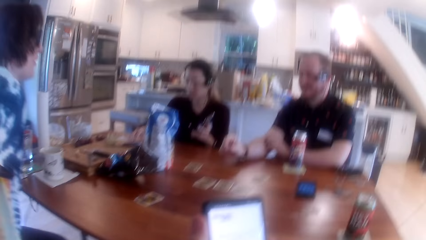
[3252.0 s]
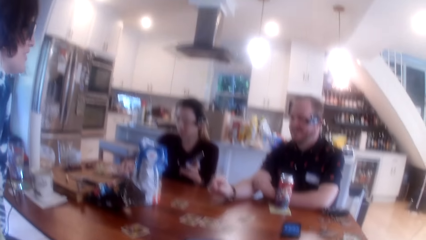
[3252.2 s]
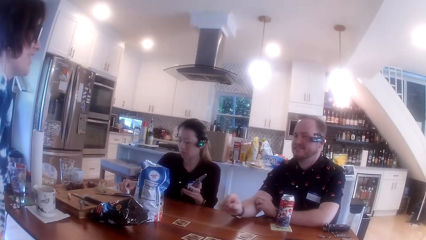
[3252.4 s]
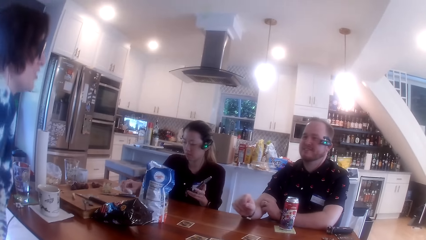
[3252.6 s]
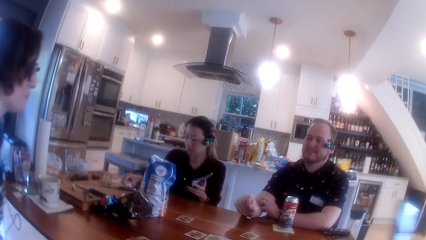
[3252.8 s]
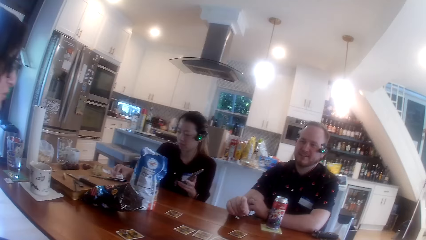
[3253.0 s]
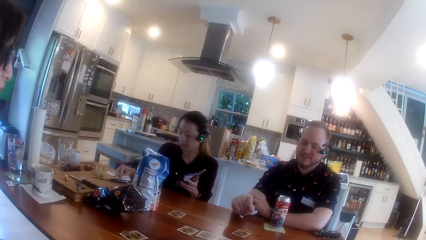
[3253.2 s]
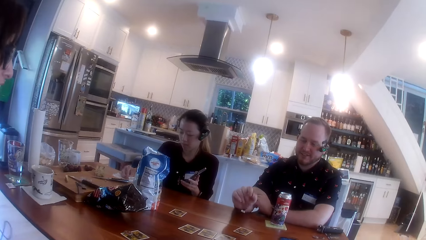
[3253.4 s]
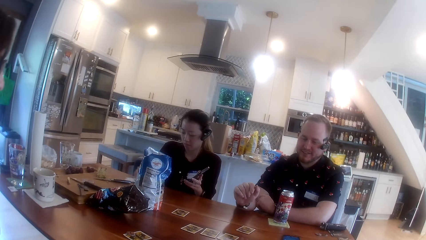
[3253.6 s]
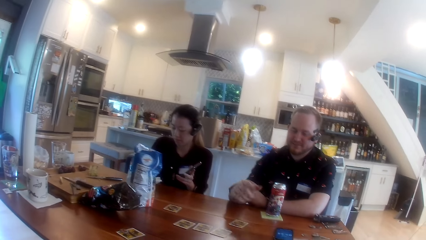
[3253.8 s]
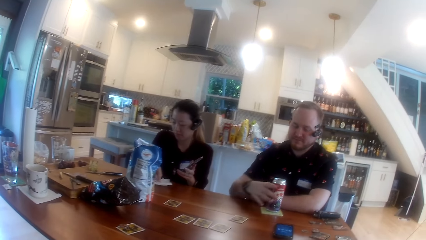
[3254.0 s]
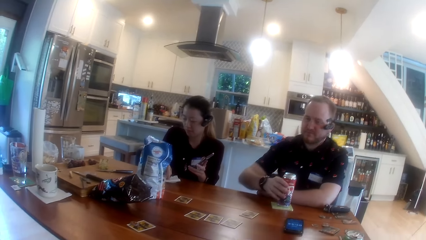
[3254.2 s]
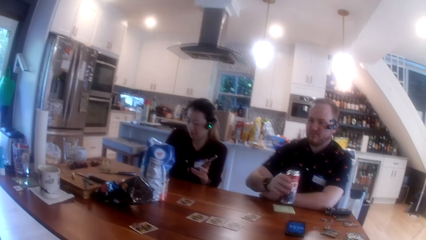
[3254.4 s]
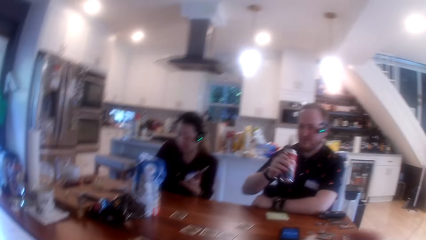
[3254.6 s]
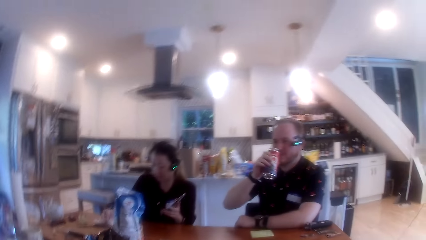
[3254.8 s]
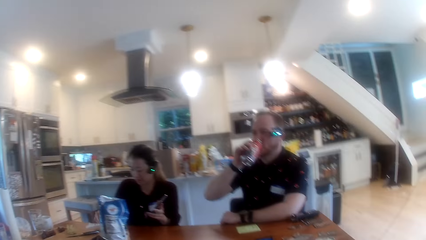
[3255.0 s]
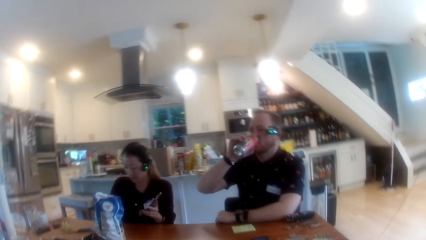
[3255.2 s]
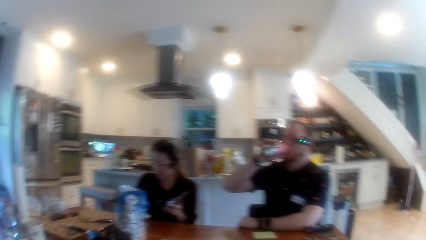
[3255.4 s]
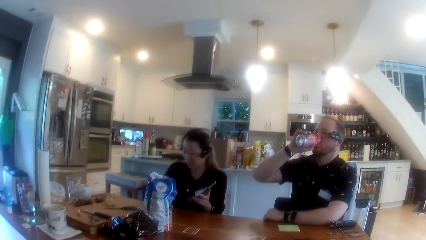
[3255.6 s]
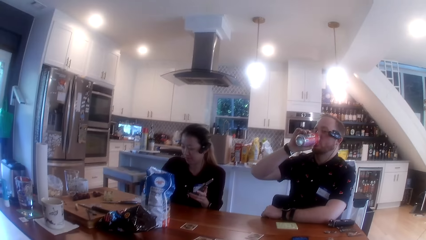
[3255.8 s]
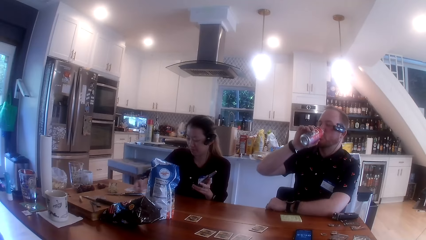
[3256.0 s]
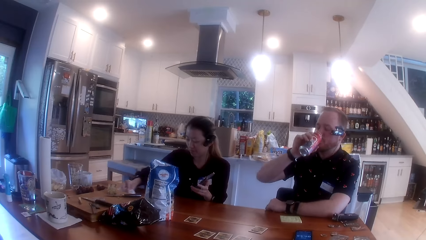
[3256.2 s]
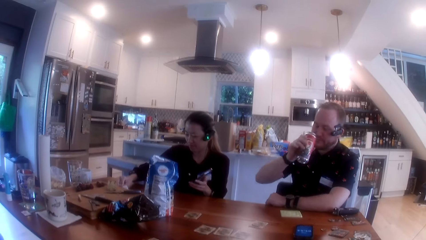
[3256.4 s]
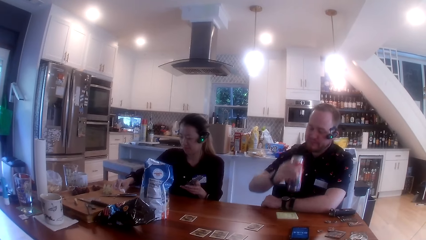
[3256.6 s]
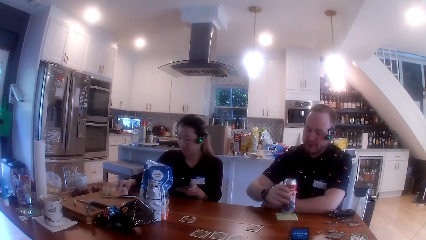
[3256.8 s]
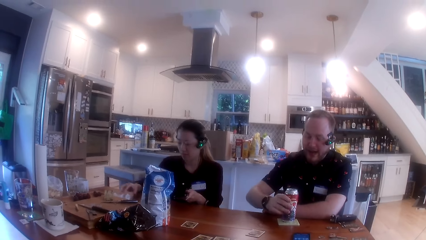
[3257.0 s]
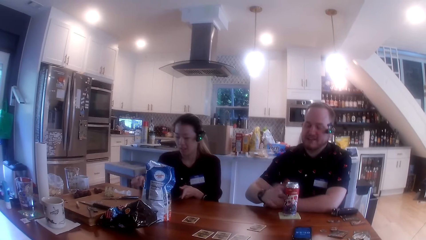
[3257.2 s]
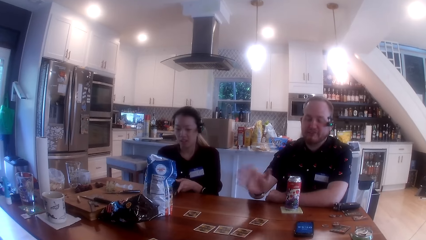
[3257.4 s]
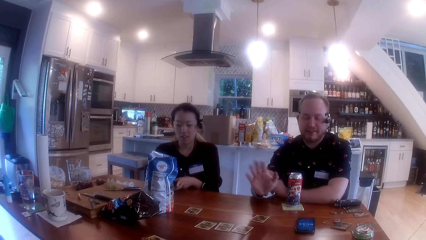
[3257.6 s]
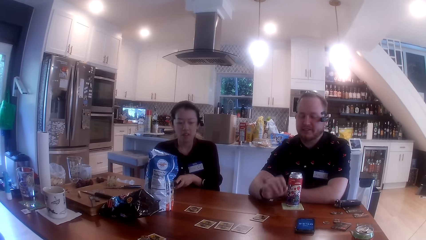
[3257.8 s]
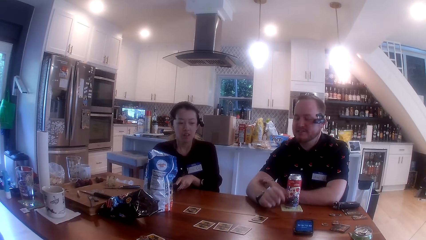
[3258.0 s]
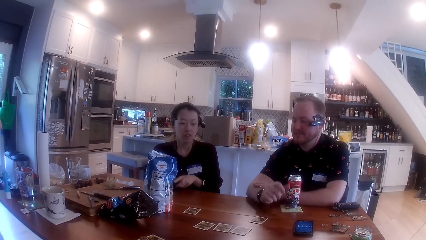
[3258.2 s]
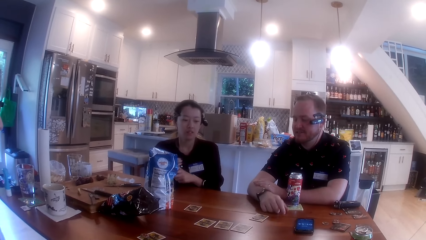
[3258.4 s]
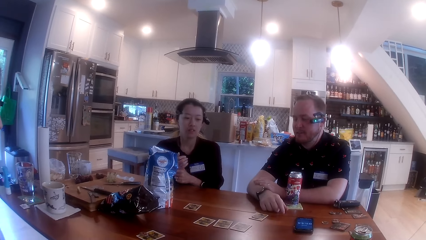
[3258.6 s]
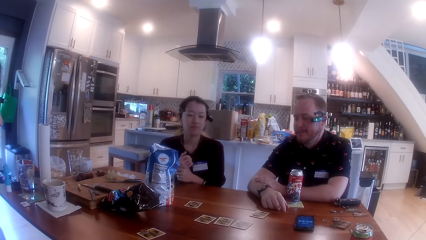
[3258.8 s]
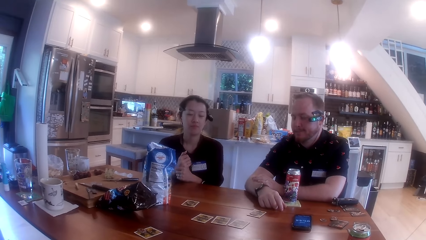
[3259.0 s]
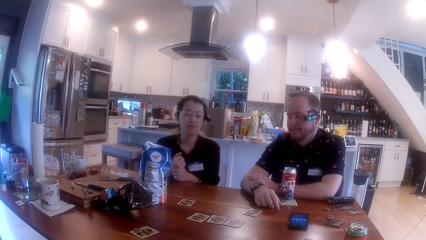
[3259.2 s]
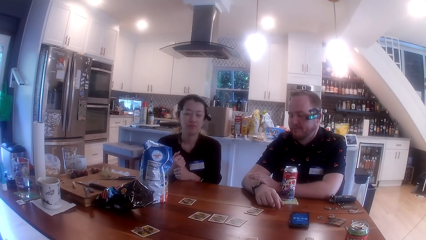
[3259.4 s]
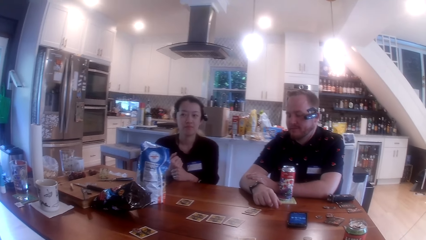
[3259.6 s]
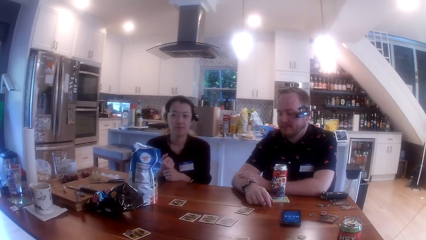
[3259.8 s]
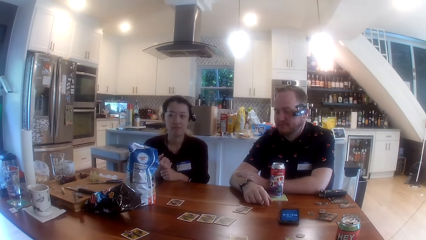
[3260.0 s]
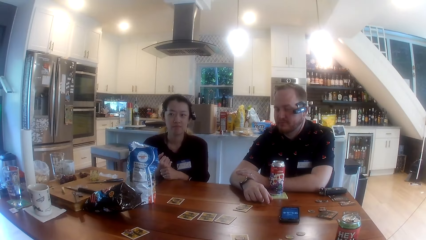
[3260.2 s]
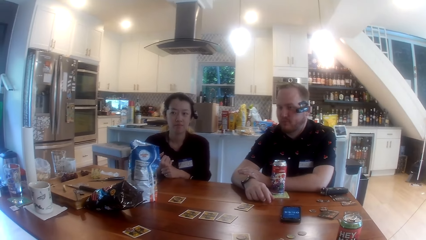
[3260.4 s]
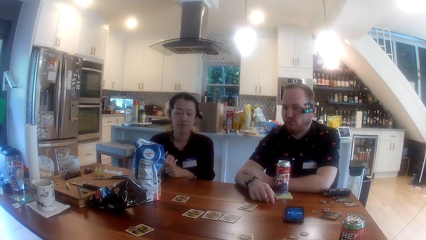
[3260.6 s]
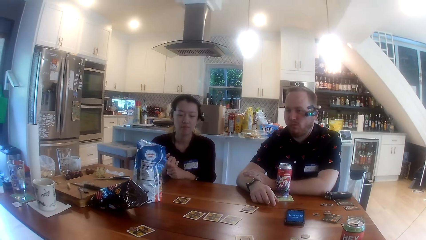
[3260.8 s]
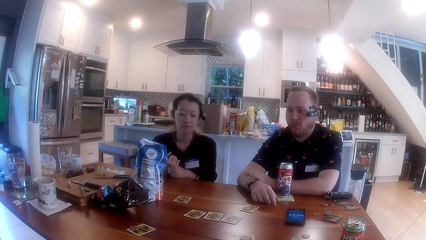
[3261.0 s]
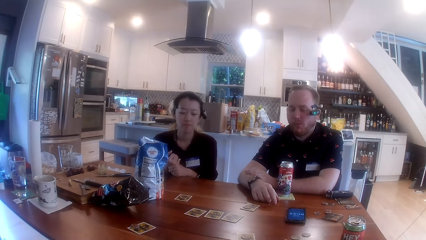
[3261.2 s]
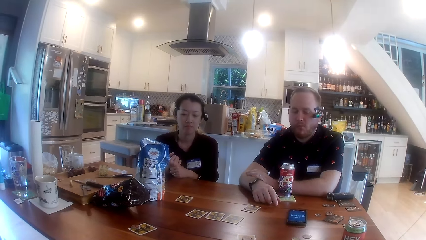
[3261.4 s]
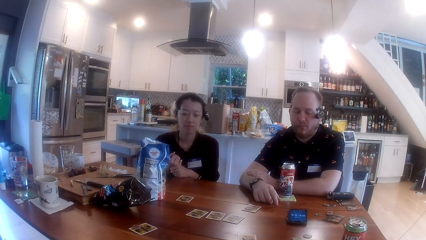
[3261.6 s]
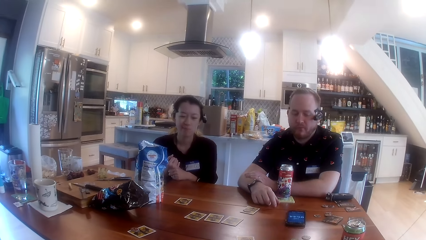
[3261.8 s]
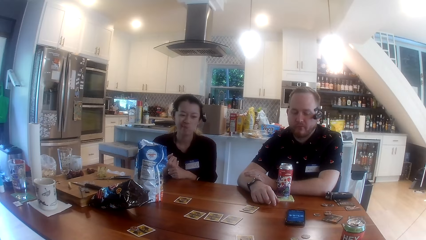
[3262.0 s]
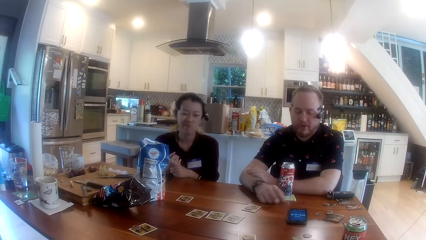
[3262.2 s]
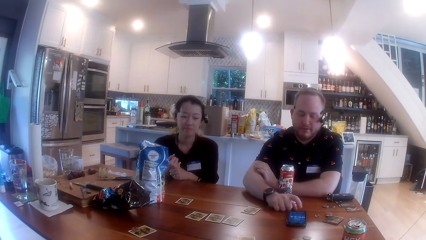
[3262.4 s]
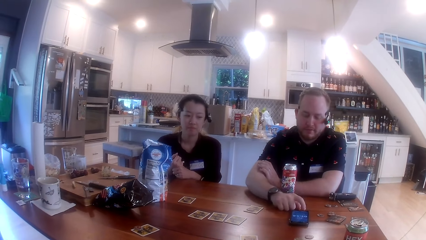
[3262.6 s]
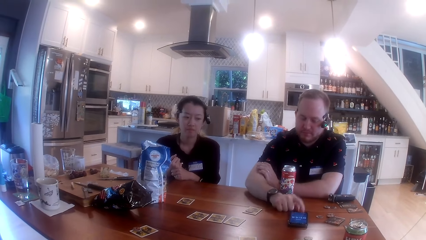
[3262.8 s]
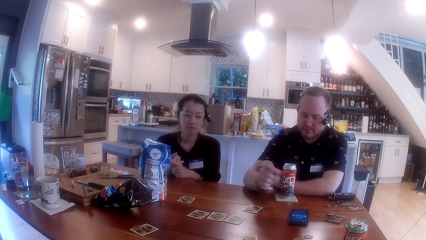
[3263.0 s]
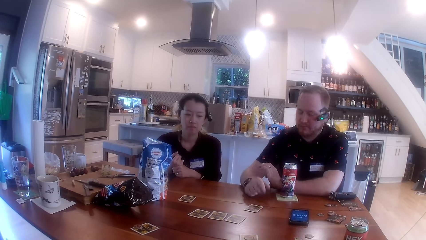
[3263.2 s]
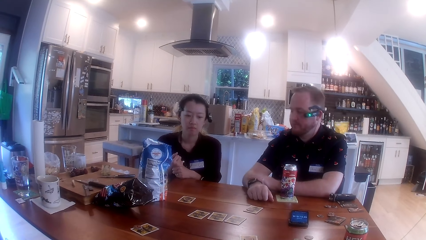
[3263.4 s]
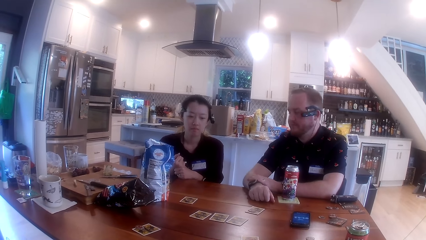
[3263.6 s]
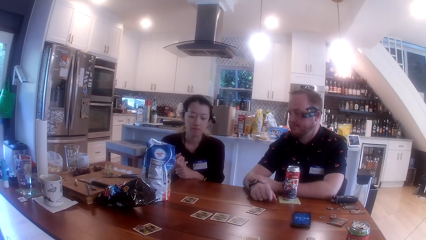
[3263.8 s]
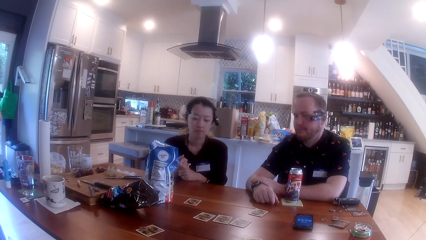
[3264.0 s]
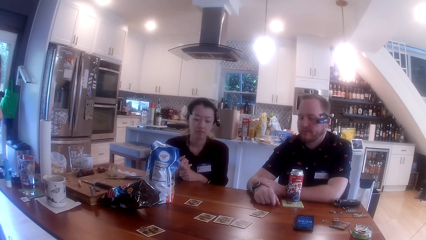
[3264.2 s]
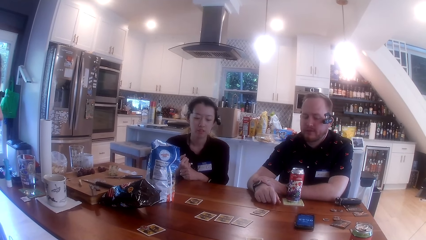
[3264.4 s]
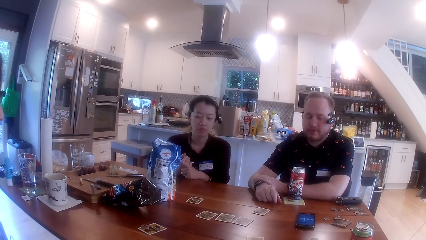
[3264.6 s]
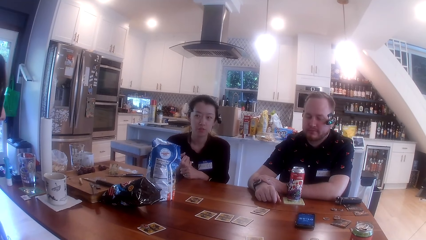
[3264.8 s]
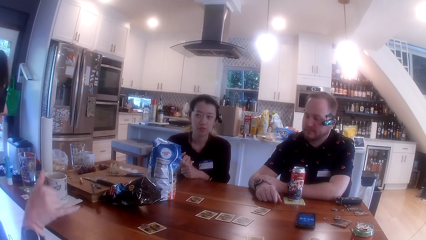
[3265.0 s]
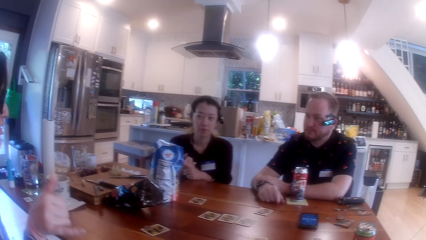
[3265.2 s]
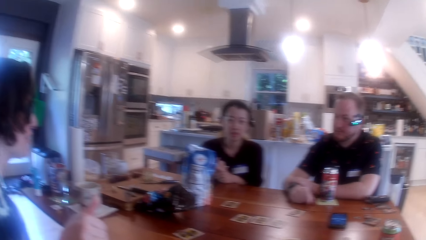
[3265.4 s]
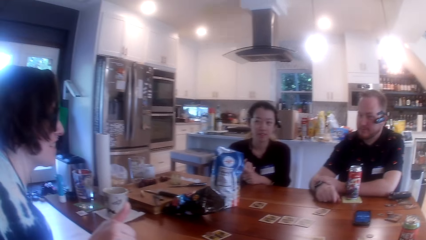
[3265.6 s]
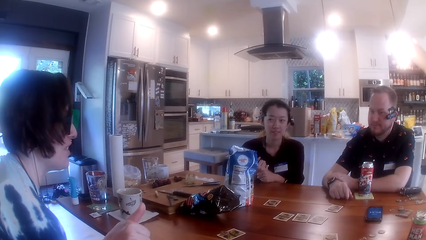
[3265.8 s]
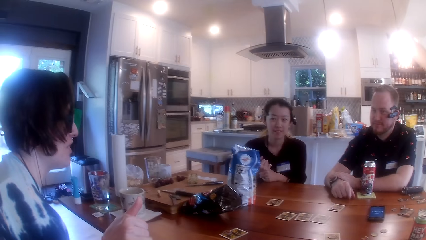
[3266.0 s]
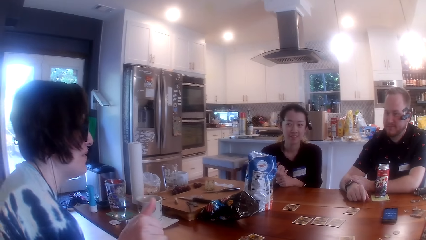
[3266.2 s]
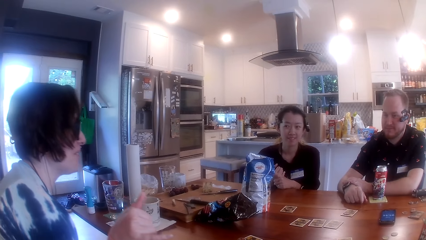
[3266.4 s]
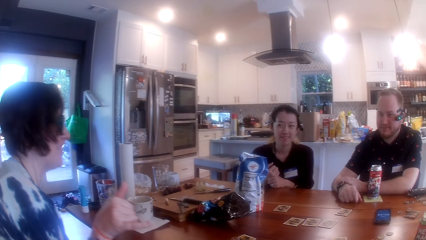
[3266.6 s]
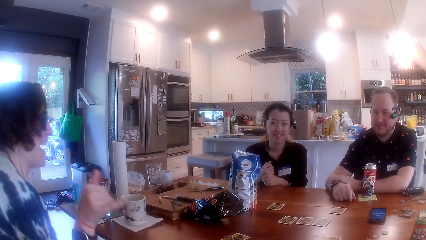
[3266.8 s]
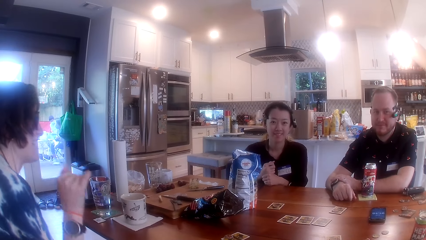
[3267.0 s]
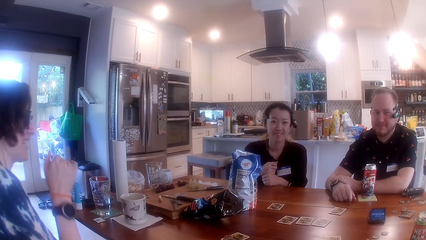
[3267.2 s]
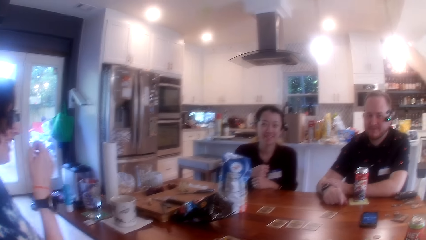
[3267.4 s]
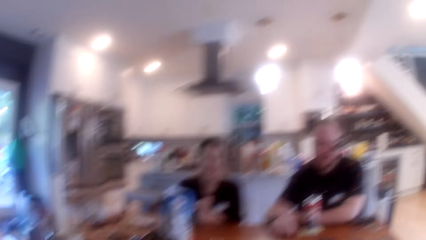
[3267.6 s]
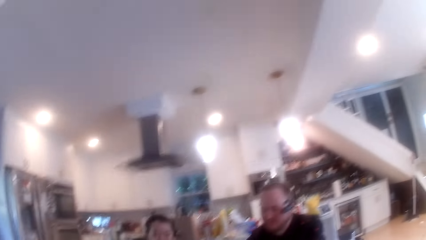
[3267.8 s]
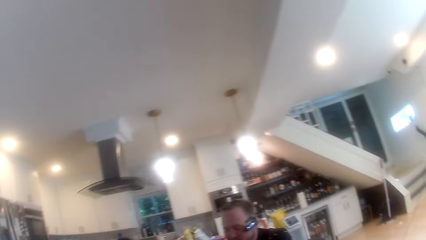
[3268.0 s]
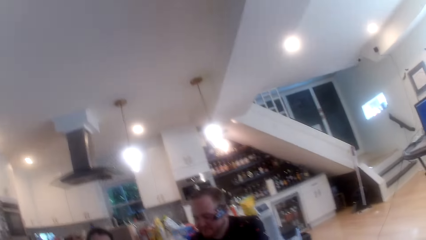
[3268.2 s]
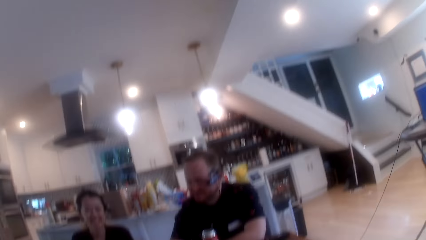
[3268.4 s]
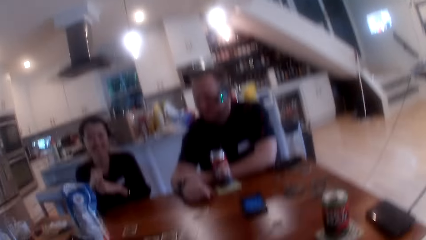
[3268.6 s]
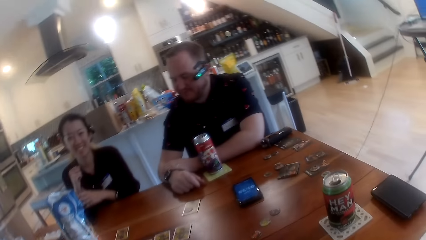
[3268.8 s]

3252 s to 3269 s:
The woman stands up from a chair with both hands on the chair. Another woman cleans the table with a tissue paper in her right hand. The camera wearer looks at the people at the table. The first woman sits on the chair. A man picks up a juice can on the table with his right hand. He drinks juice from the can in his right hand. Another man drinks the canned drink in his right hand. The second man puts the canned drink down on the table with his right hand. A third woman puts her phone down on the table with her left hand. The second man taps on the screen of his phone on the table with his right hand.
